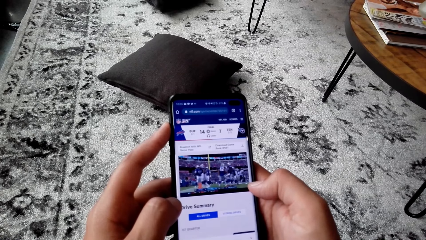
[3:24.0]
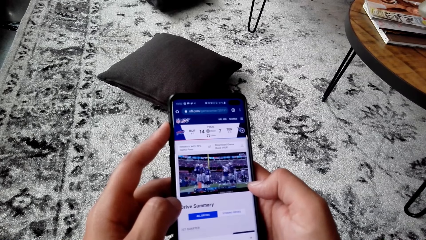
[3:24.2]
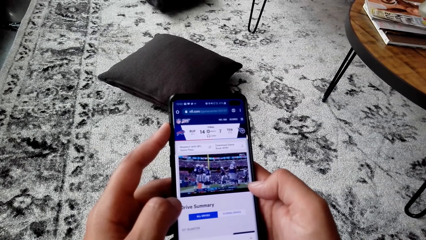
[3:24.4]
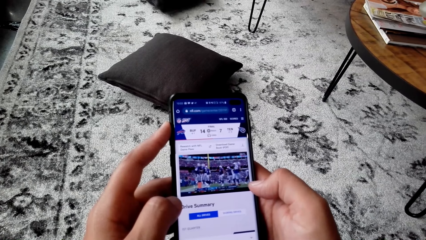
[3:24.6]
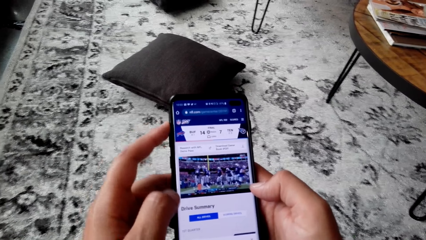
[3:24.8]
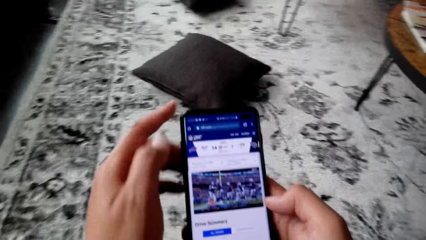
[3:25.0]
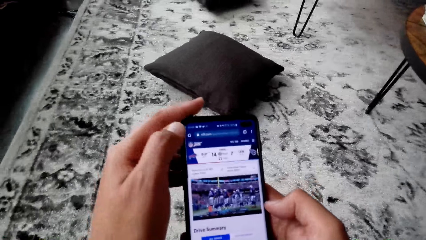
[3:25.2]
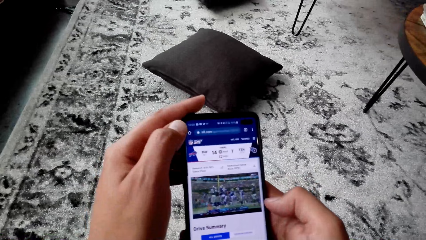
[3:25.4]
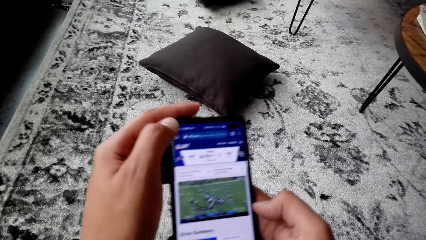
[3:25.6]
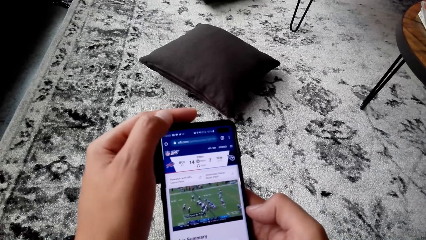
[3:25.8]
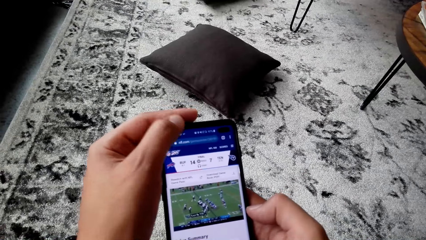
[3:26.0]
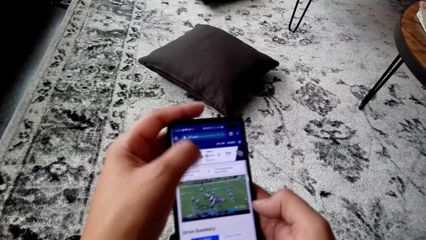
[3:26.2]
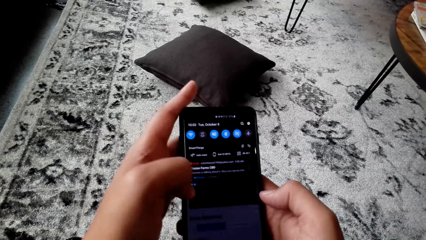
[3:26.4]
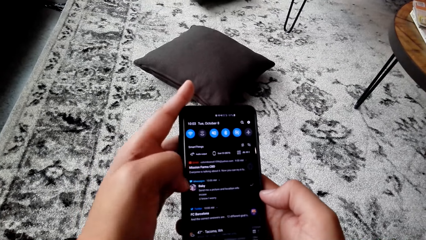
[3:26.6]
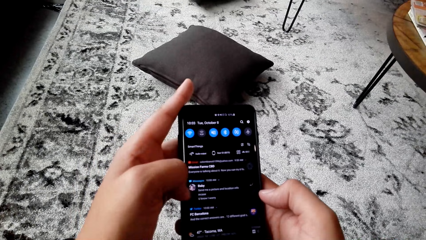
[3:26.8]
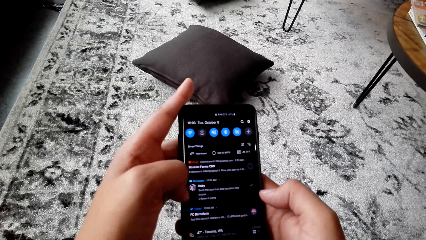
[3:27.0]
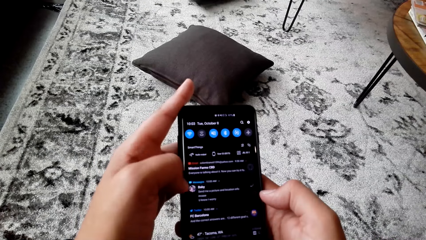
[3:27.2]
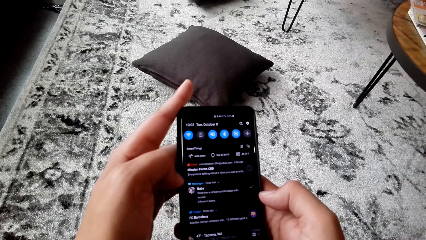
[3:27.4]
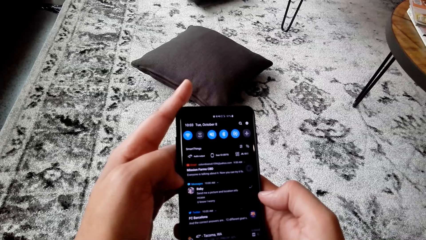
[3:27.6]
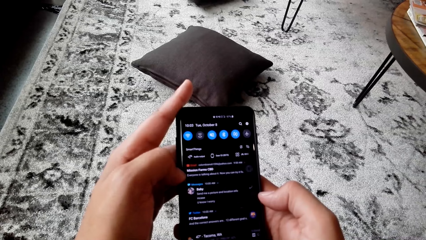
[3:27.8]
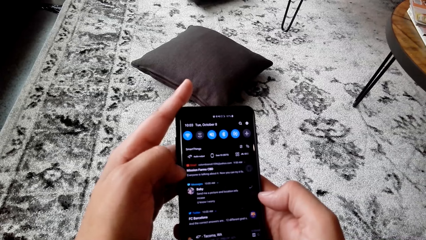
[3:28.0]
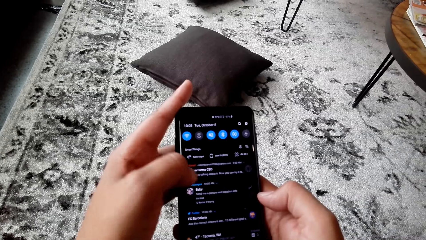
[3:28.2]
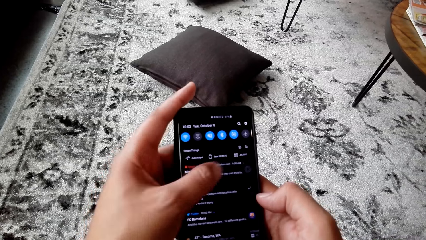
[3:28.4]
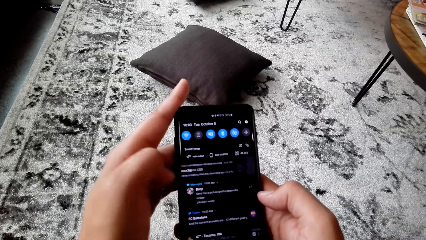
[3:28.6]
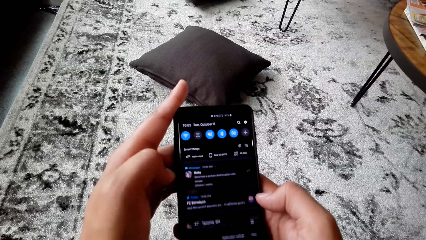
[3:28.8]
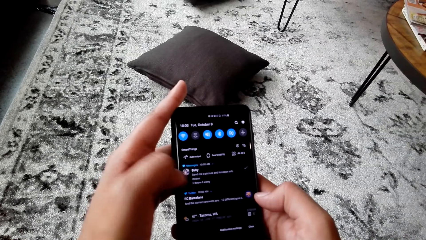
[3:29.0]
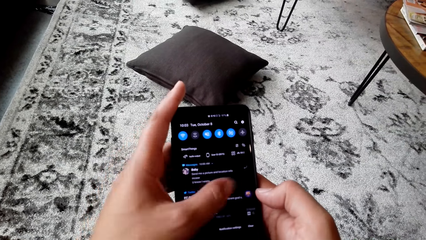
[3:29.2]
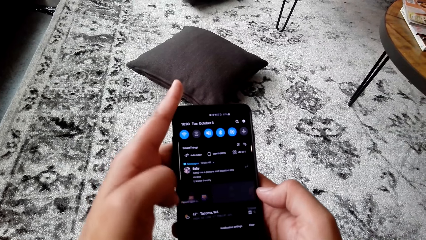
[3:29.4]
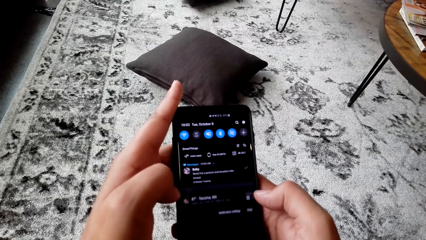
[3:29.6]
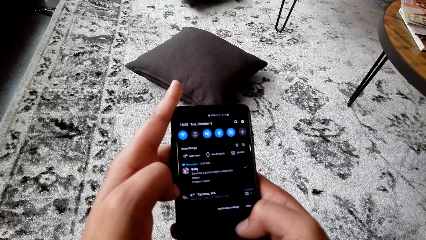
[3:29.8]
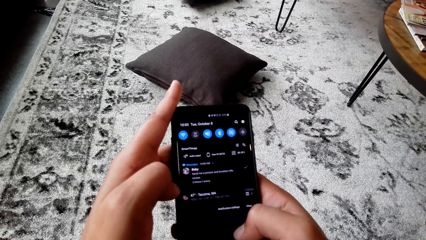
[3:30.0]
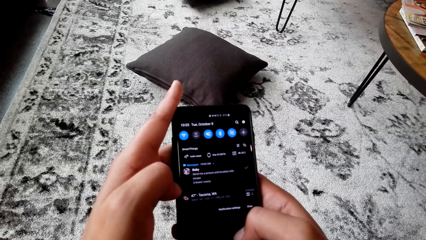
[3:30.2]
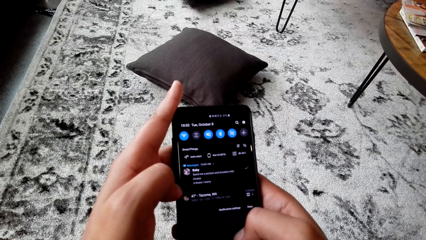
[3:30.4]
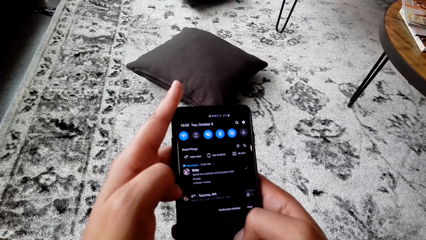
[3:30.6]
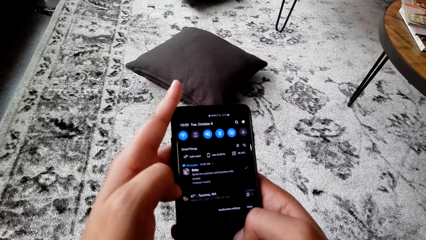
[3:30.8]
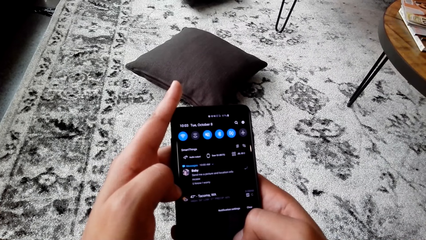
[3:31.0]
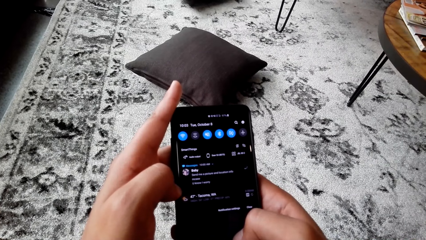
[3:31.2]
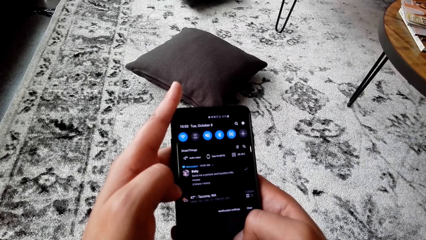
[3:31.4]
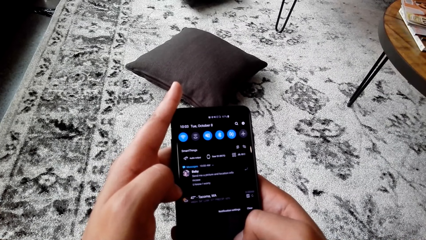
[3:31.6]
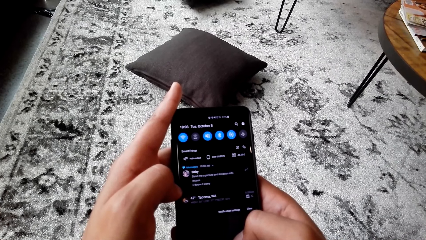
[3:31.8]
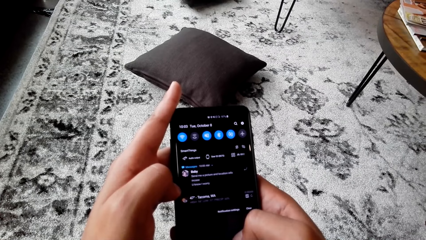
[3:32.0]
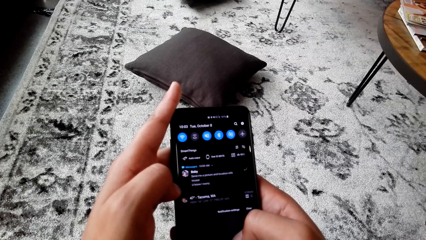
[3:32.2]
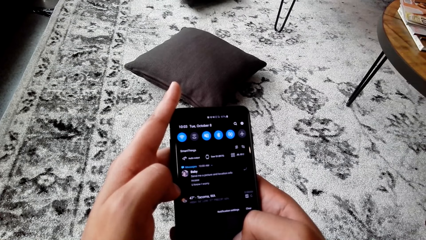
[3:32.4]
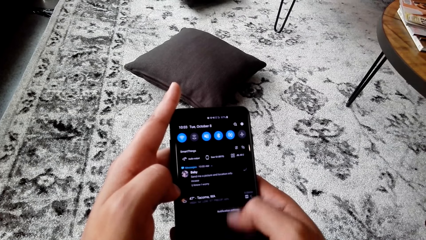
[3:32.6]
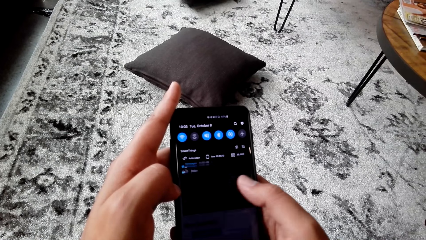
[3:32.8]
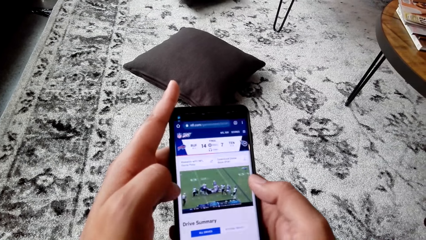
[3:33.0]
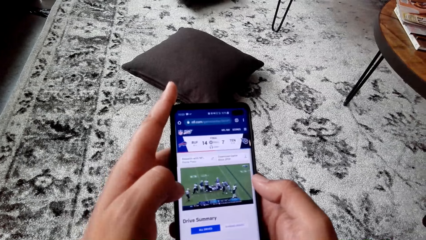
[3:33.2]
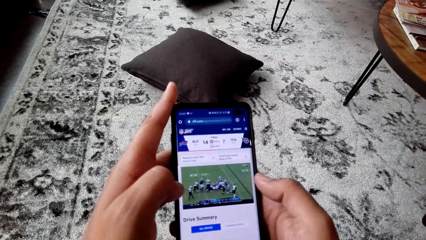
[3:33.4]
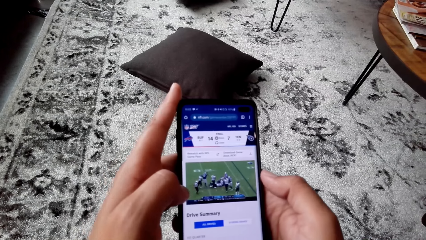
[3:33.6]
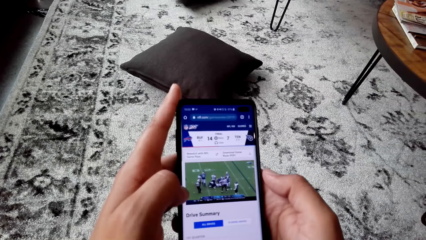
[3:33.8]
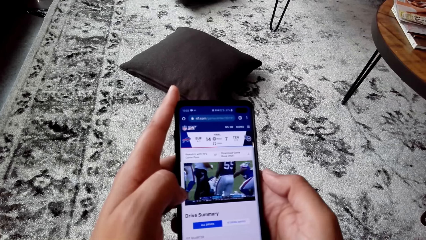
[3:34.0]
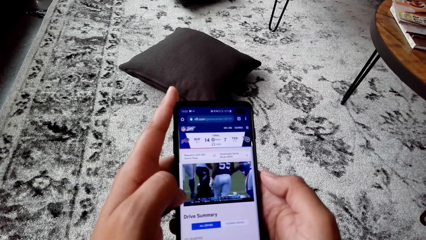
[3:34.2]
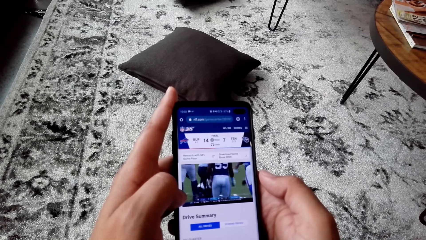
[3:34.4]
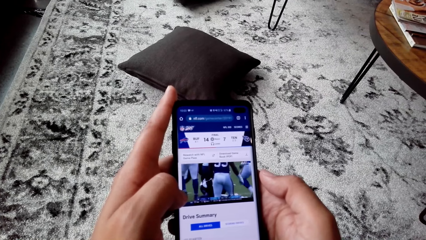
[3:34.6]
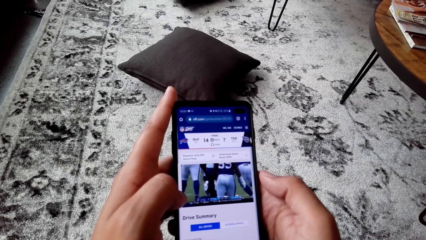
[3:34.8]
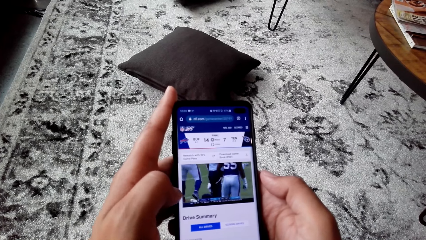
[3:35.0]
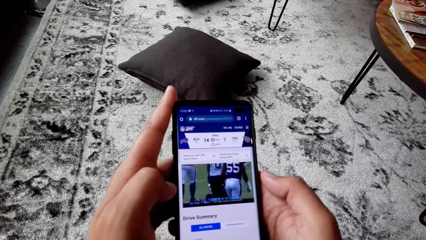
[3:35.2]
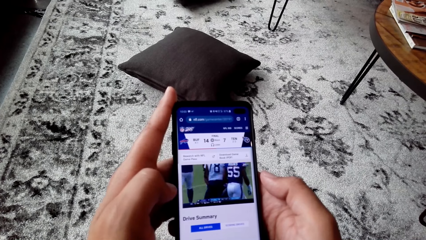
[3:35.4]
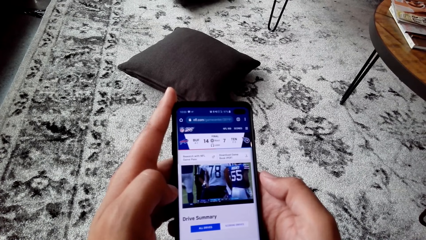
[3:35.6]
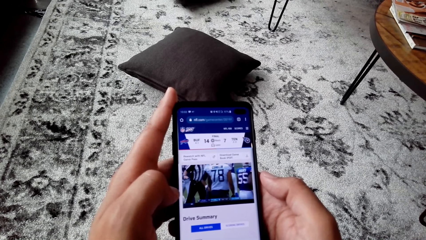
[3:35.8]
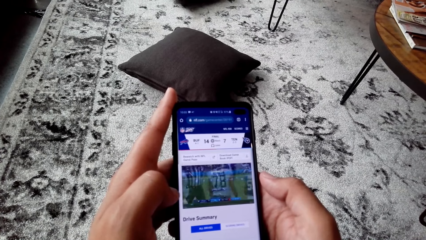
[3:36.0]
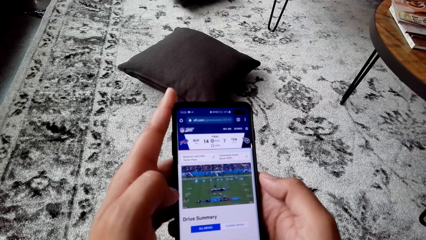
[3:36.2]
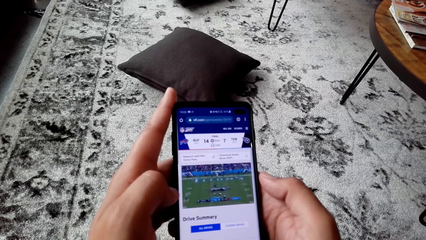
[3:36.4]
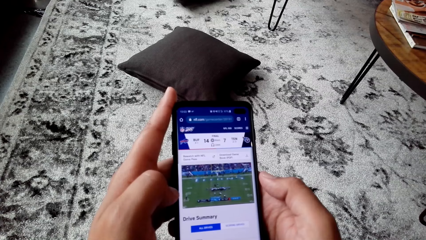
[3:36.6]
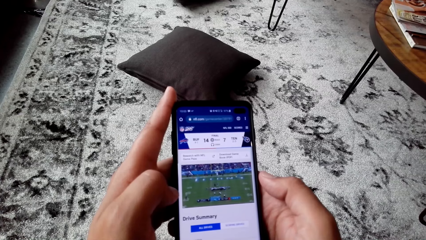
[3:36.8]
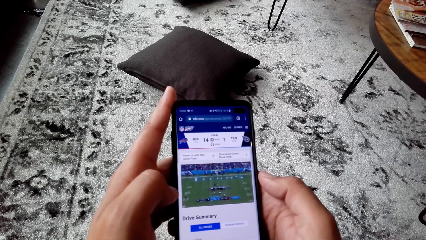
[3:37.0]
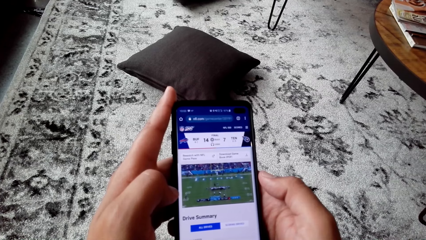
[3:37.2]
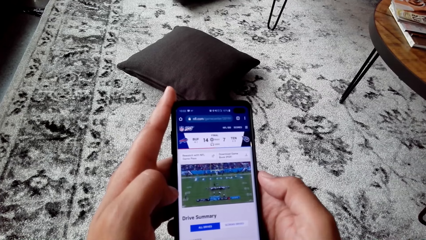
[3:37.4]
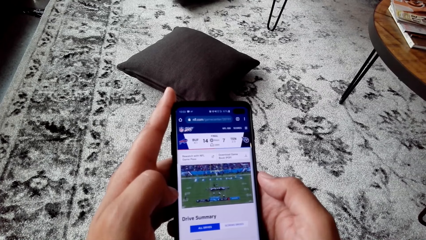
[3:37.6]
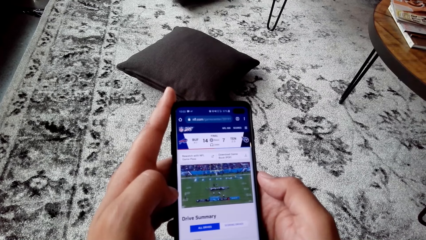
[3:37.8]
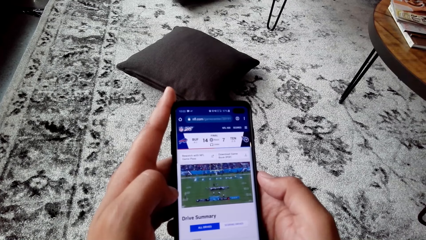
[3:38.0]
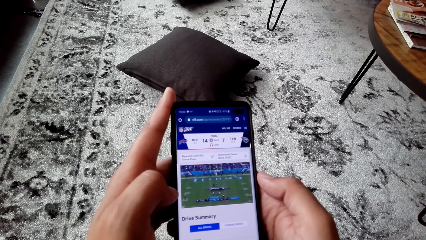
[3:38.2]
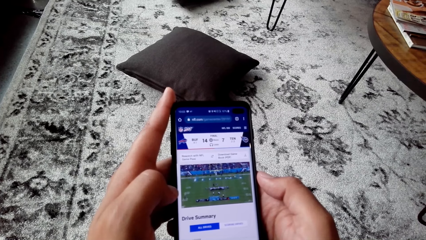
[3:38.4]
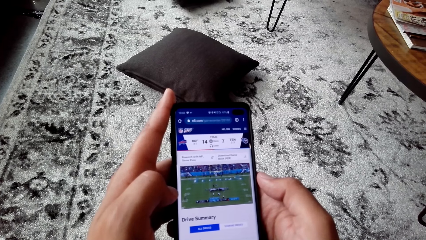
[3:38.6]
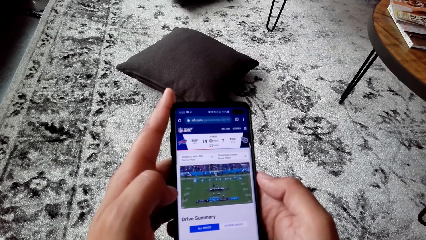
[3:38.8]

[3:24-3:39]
The camera wearer dials the phone. They watch the phone.
